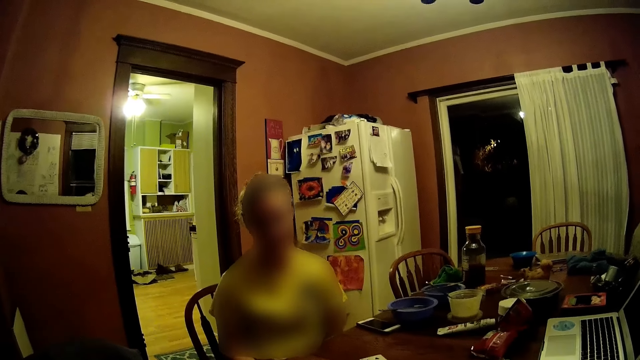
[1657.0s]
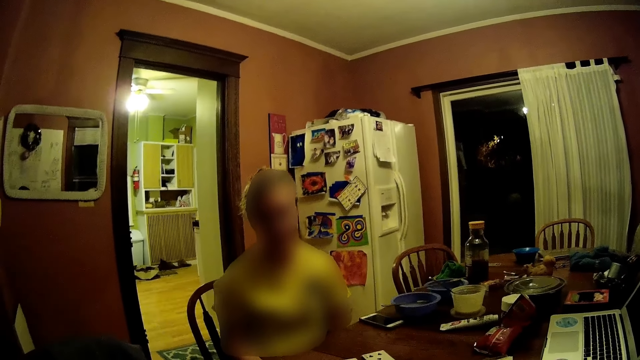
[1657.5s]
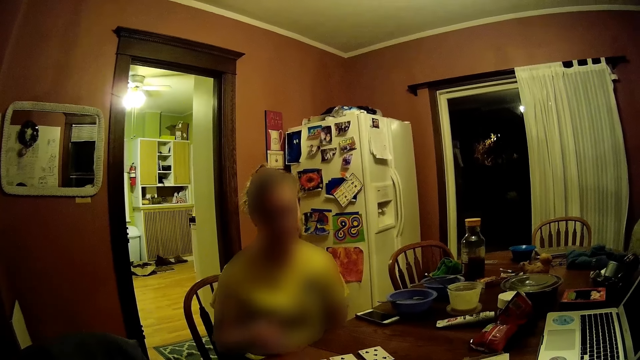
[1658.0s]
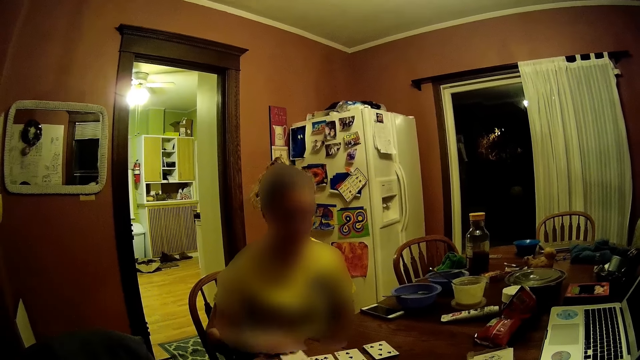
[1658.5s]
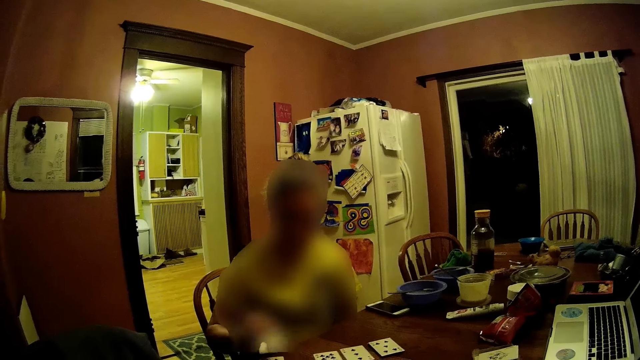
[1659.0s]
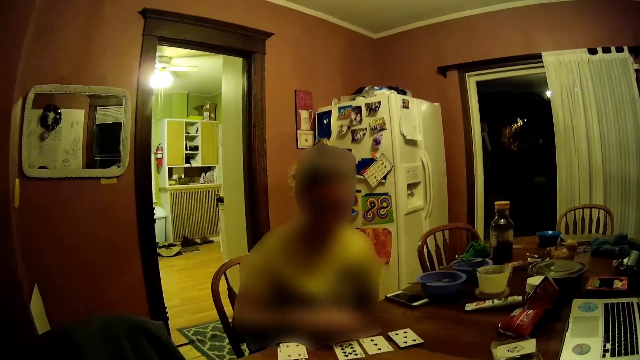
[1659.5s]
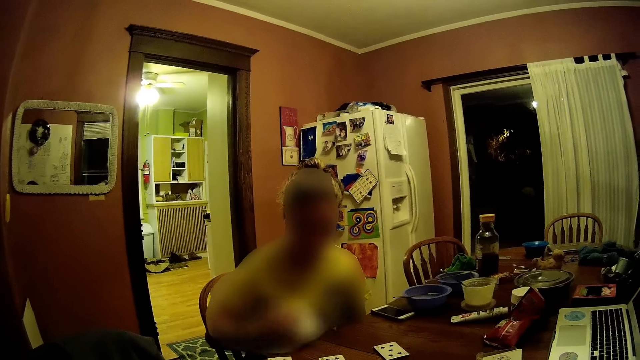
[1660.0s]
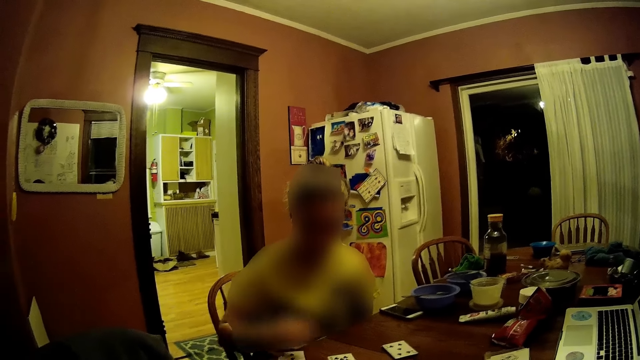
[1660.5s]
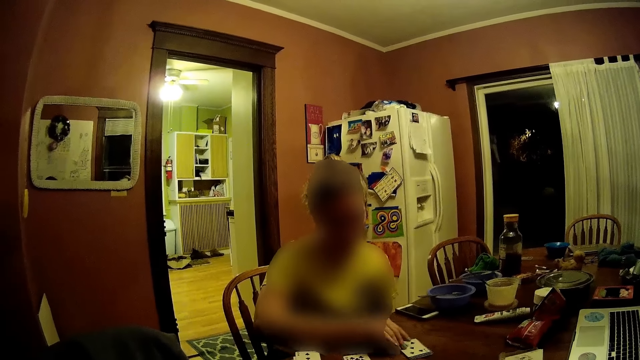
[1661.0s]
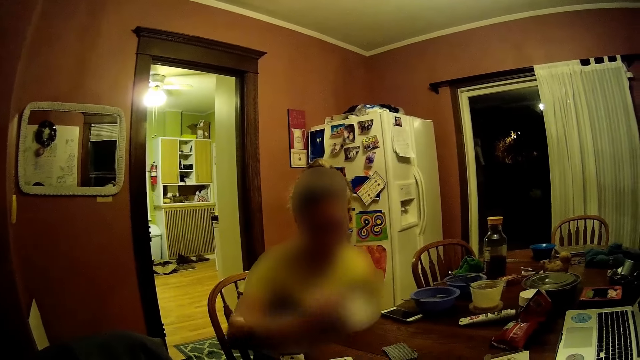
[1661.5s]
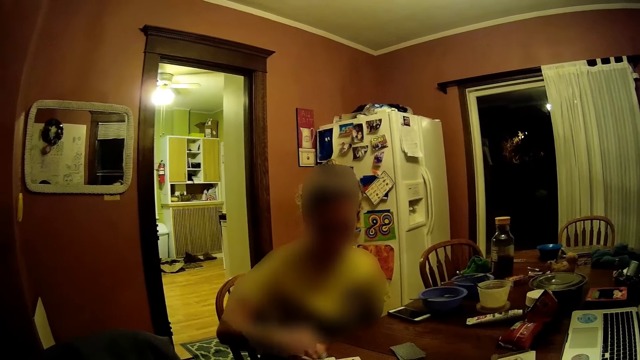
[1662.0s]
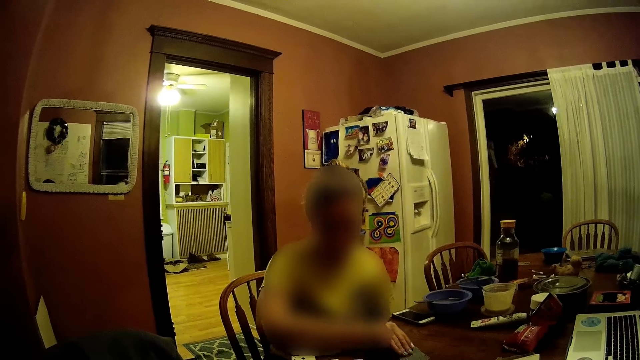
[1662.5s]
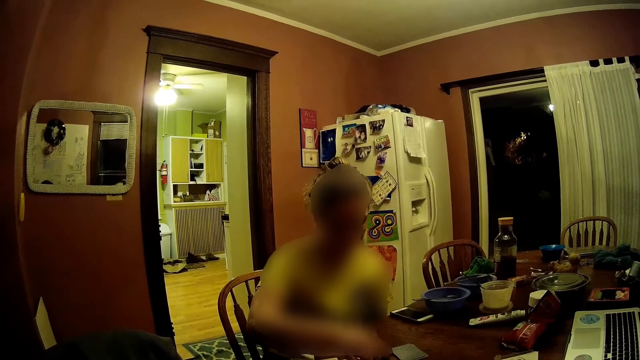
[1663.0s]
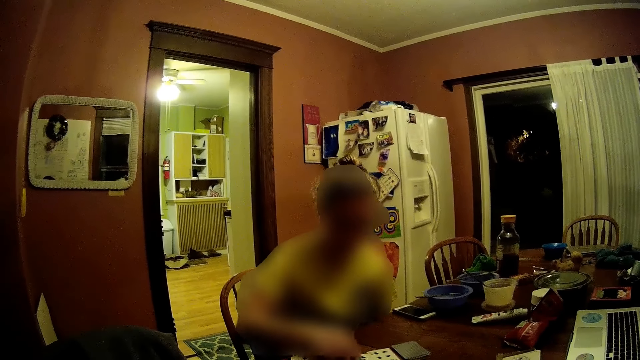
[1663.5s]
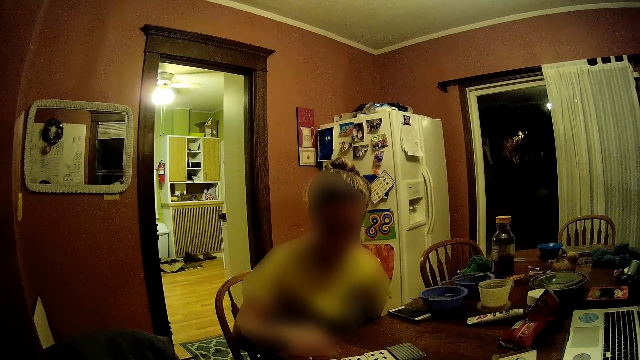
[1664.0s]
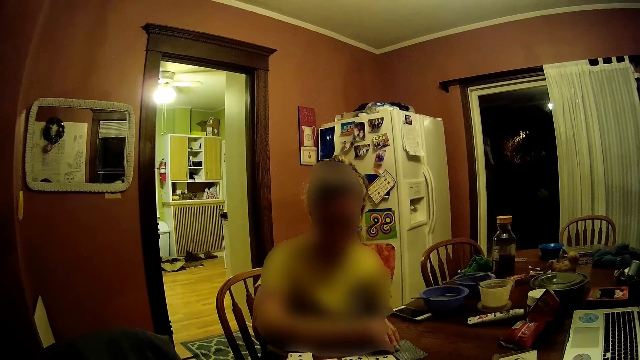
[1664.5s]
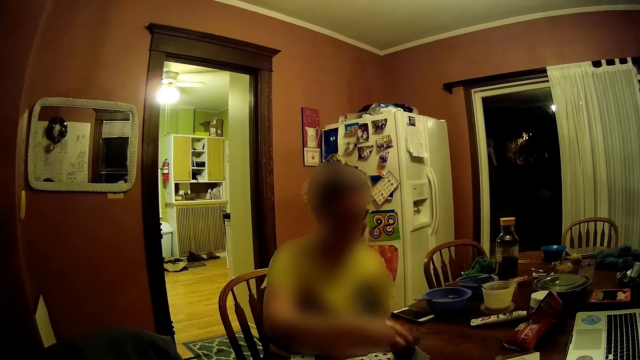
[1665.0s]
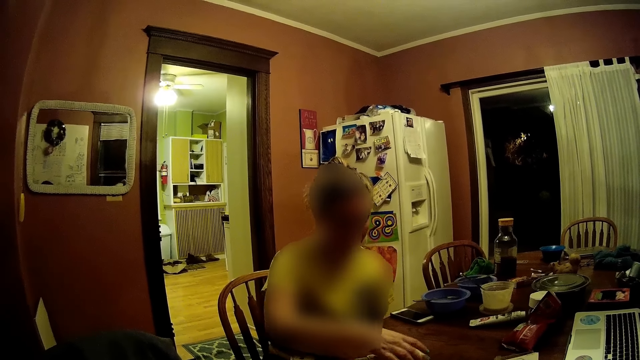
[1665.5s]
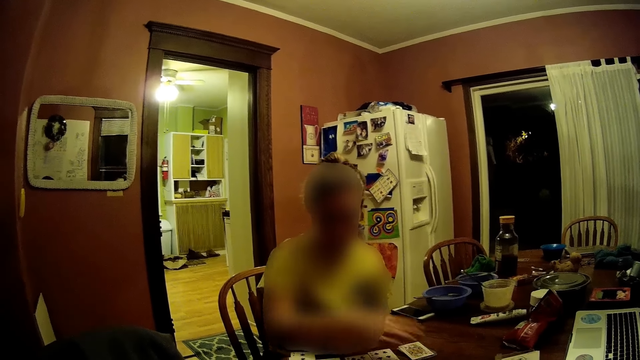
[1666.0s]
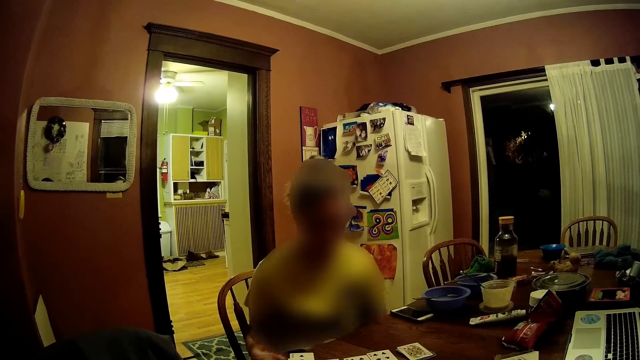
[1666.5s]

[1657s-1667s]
A woman picks a card from a dining table with her right hand while still talking to the camera wearer. The woman places the card on a pack of cards on the table with her right hand. The woman picks a card from the dining table with her right hand and places the card on the pack of cards on the dining table with her right hand. The woman picks a card from the dining table with her right hand and places the card on the pack of cards on the dining table with her right hand. The woman picks a card from the dining table with her right hand and places the card on the dining table with her right hand. The woman arranges the cards on the dining table with her right hand. The woman picks a card from the dining table with her right hand and places the card on the pack of cards with her right hand.

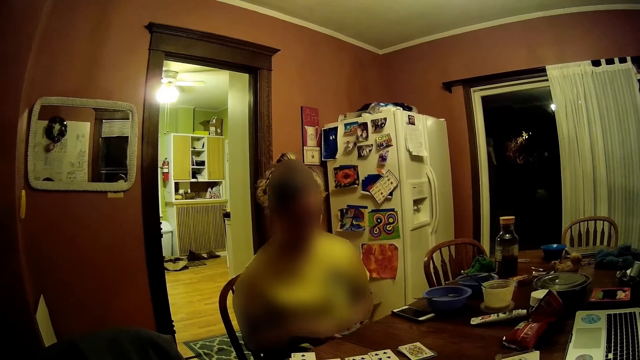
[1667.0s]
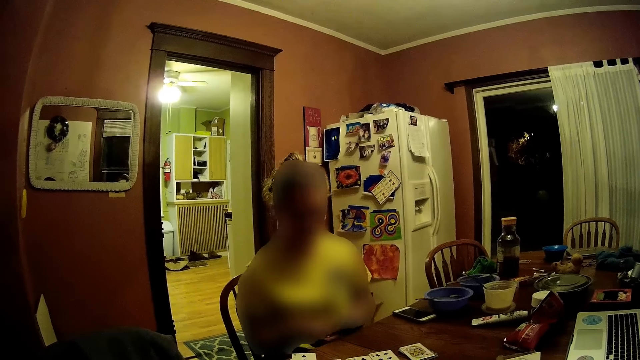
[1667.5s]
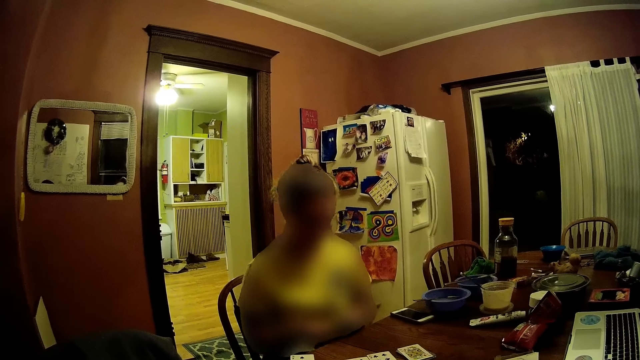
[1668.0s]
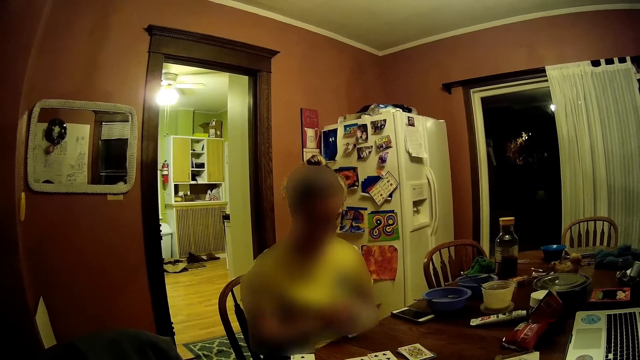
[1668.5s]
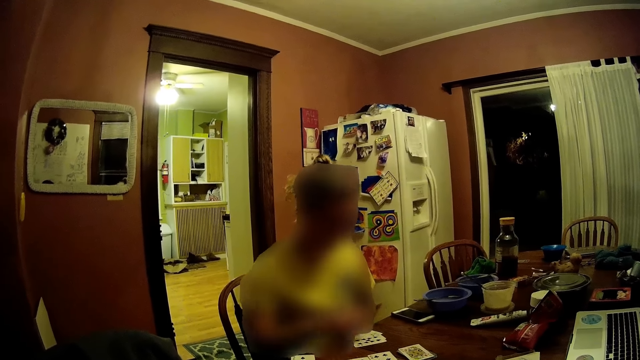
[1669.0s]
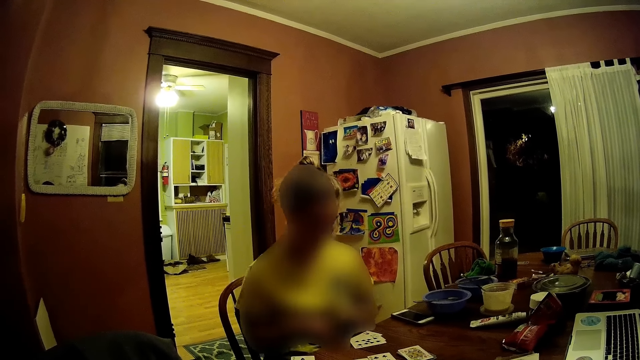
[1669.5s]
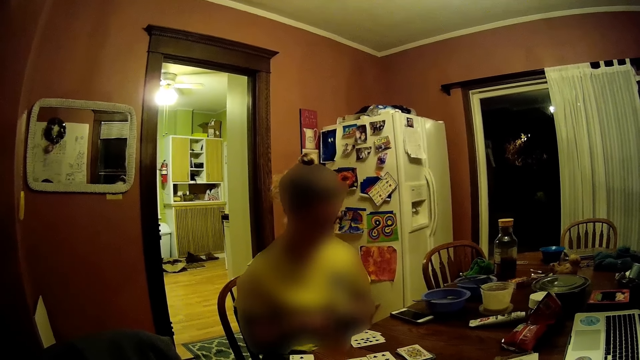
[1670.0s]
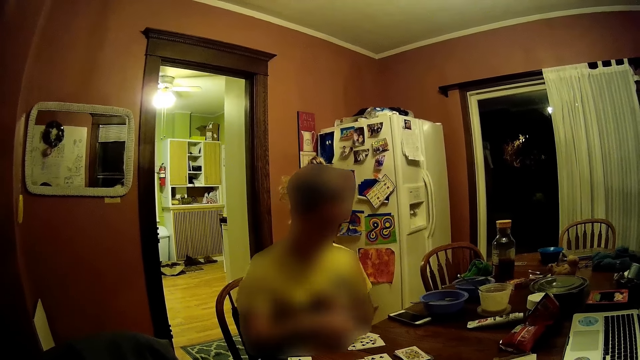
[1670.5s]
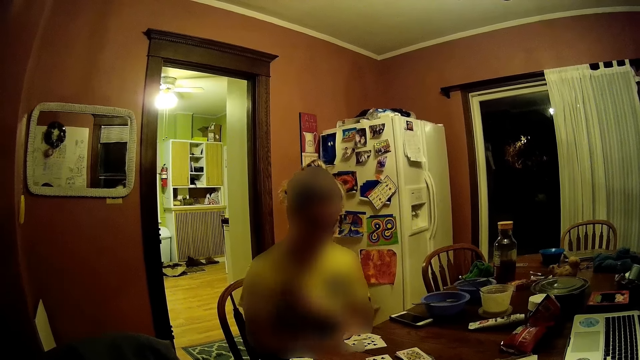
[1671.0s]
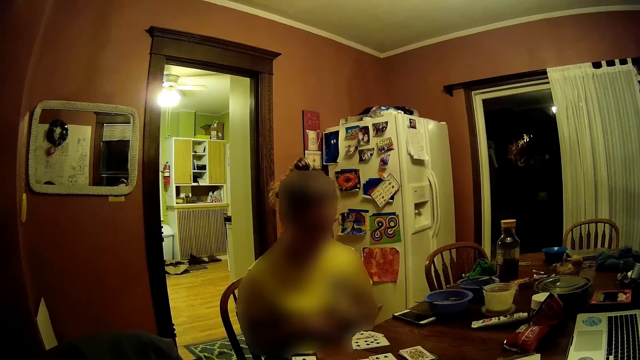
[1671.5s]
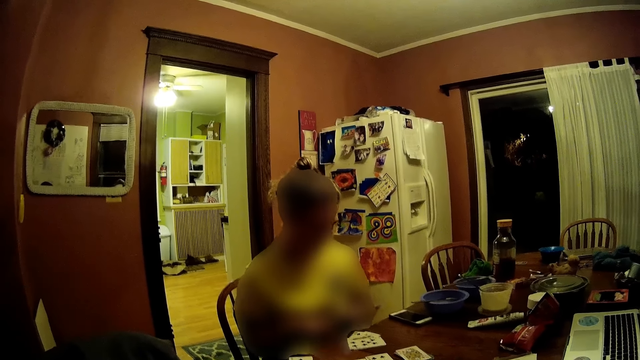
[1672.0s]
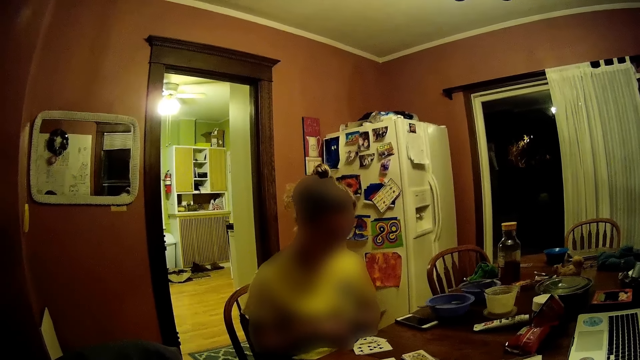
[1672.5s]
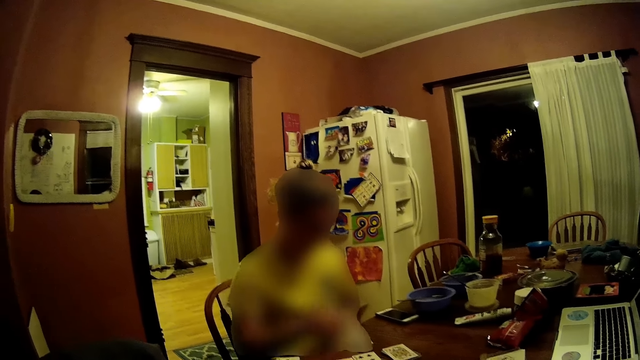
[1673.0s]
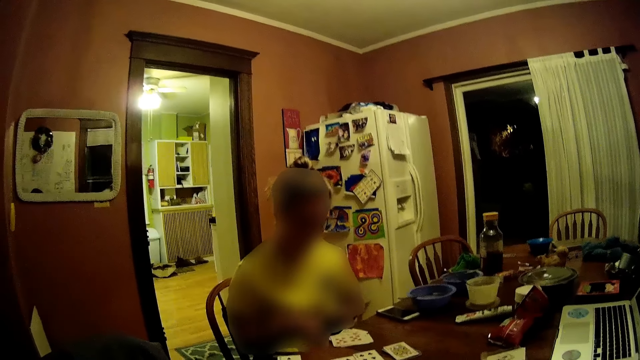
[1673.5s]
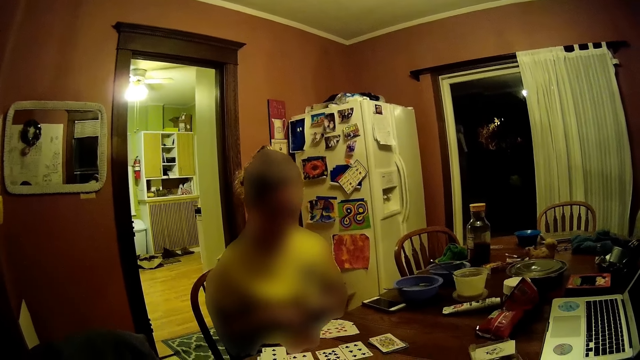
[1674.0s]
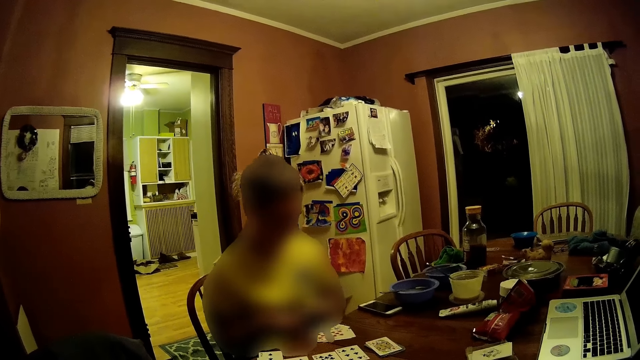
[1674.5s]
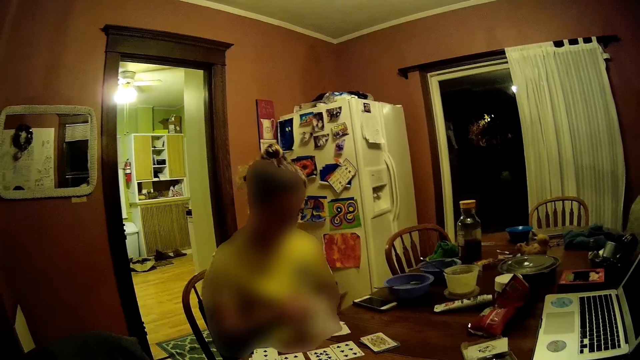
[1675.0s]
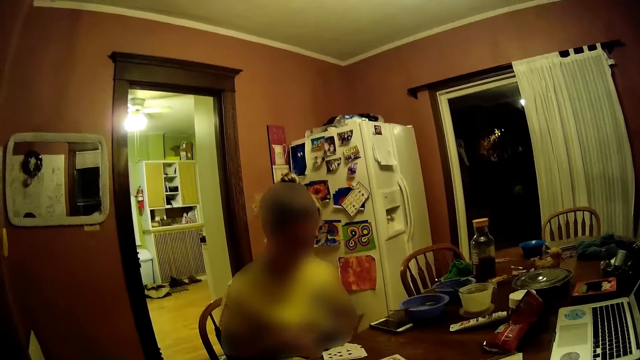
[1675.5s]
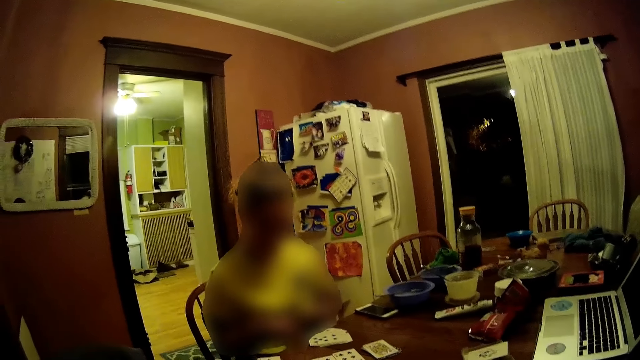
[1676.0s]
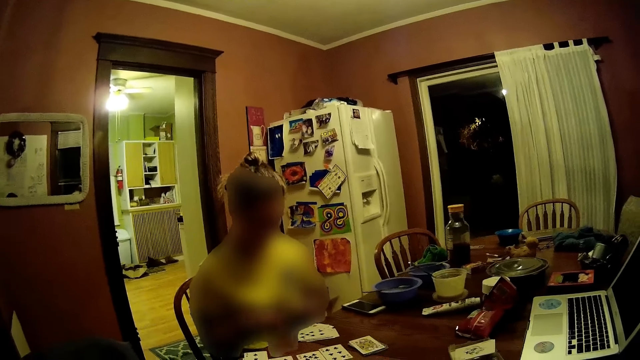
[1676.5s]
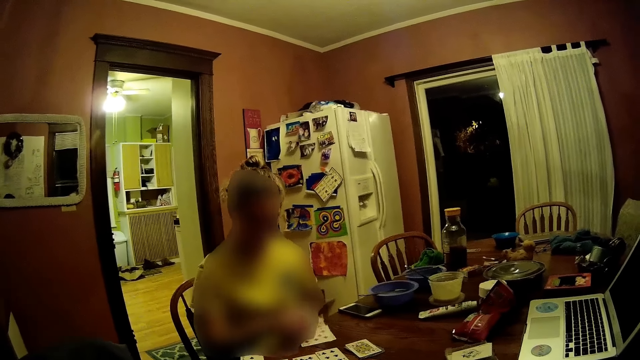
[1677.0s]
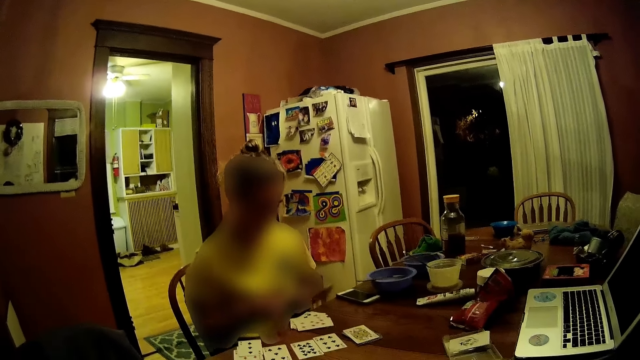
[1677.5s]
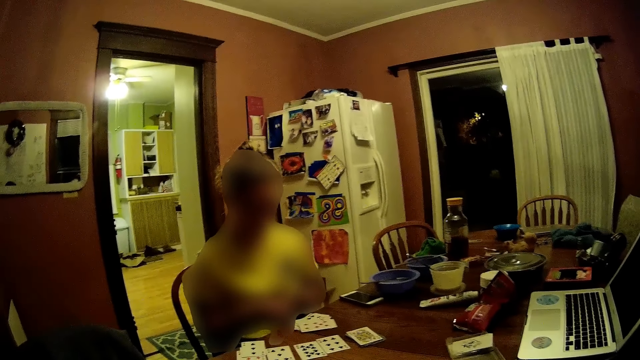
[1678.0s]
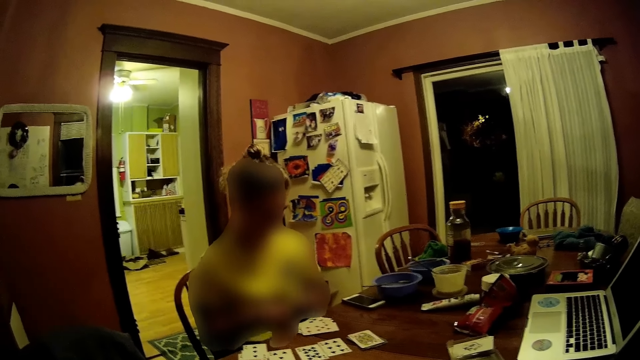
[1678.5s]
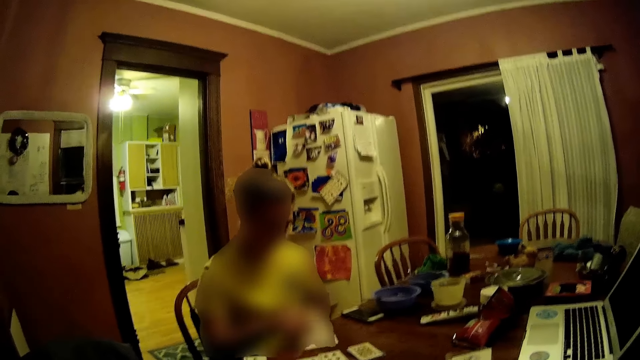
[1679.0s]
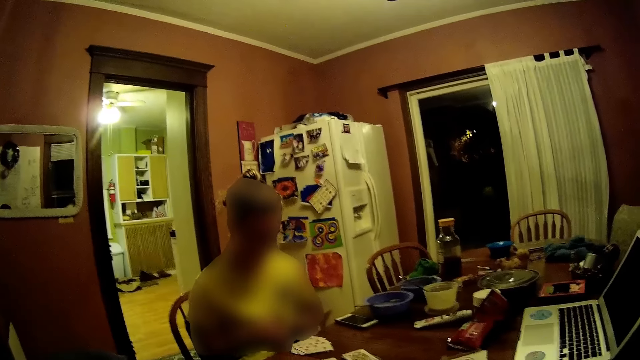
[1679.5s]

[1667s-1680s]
A woman takes cards from her left hand with her right hand and places the cards on the dining table with her right hand while talking to the camera wearer. The woman takes cards from her left hand with her right hand and places the cards on the dining table with her right hand. The woman places a card from her left hand on the dining table with her right hand. The woman places cards from her left hand on the dining table with her right hand. The woman places the cards from her left hand on the dining table with her right hand.
